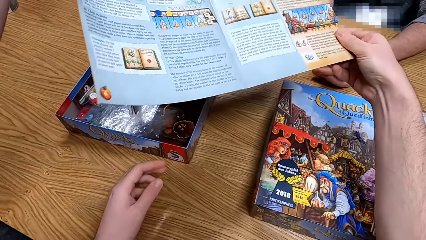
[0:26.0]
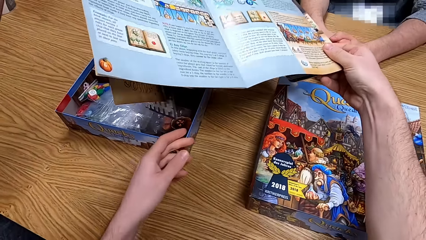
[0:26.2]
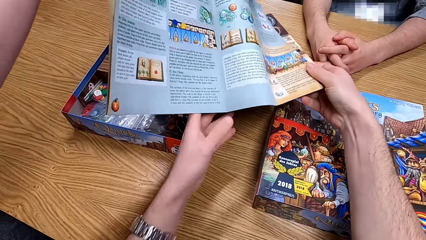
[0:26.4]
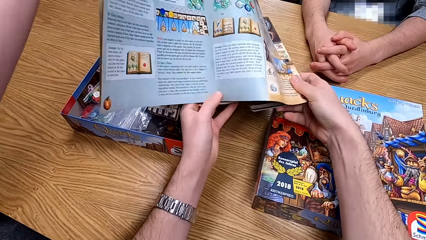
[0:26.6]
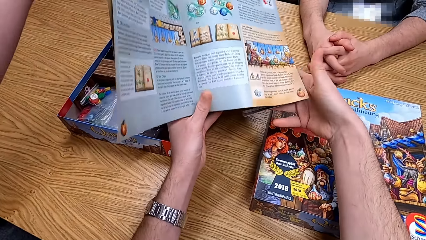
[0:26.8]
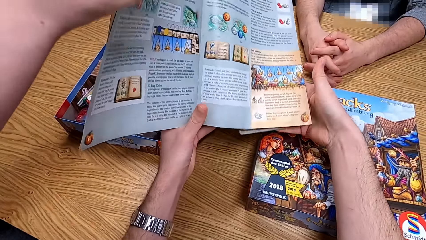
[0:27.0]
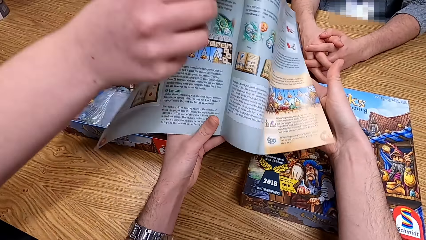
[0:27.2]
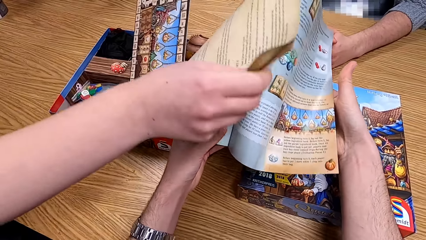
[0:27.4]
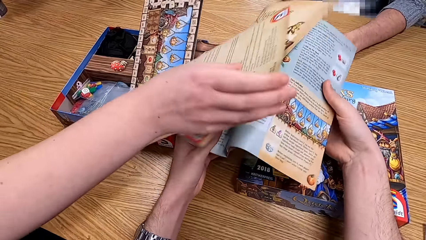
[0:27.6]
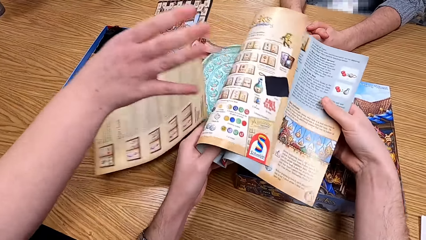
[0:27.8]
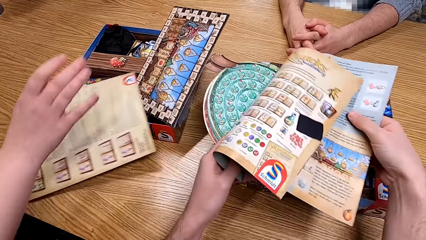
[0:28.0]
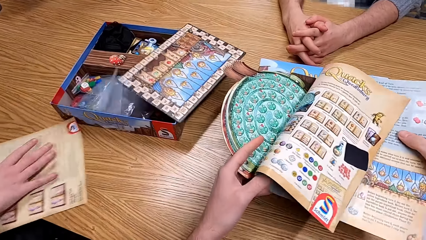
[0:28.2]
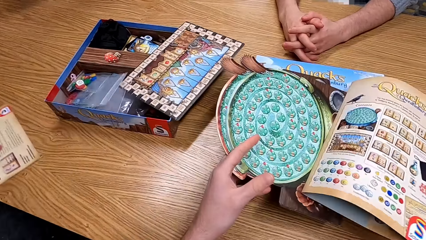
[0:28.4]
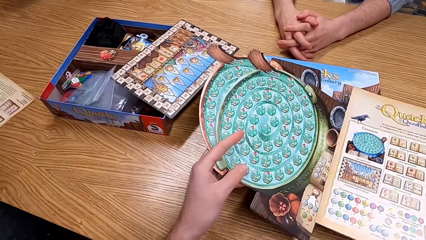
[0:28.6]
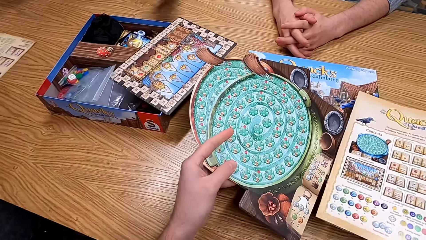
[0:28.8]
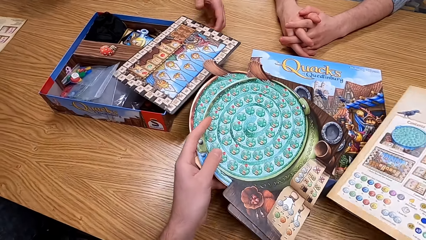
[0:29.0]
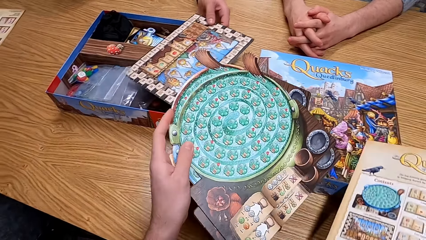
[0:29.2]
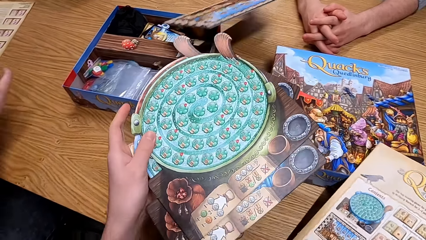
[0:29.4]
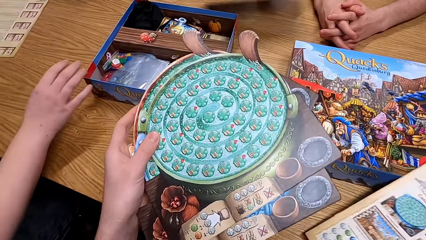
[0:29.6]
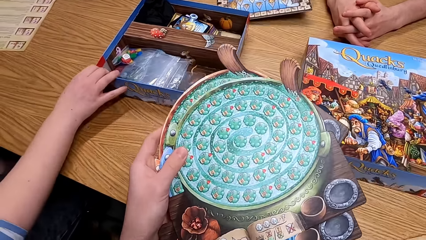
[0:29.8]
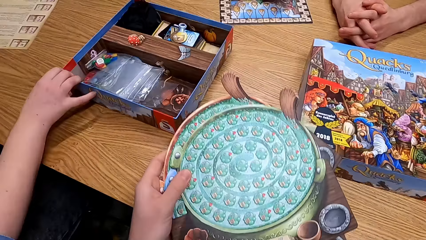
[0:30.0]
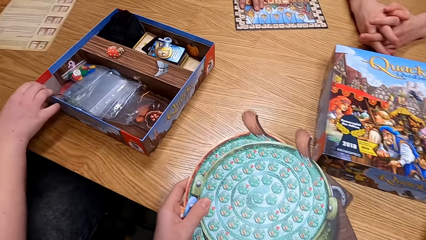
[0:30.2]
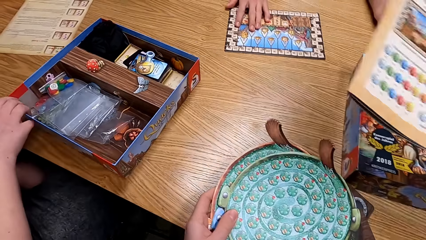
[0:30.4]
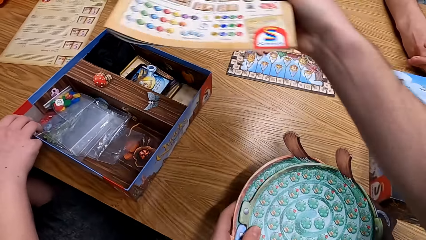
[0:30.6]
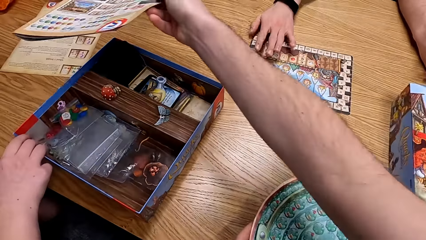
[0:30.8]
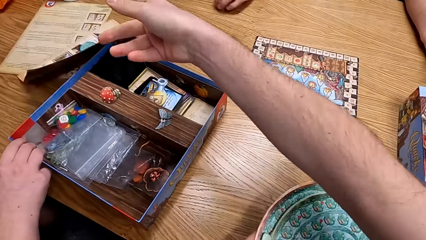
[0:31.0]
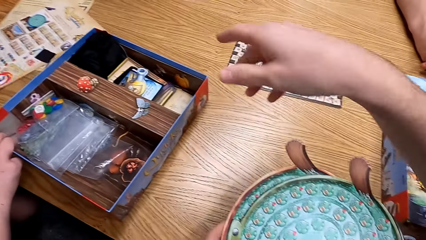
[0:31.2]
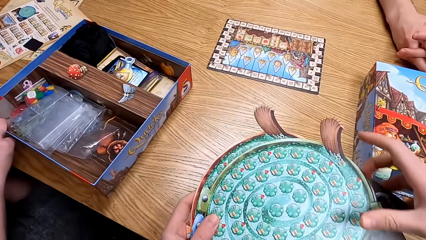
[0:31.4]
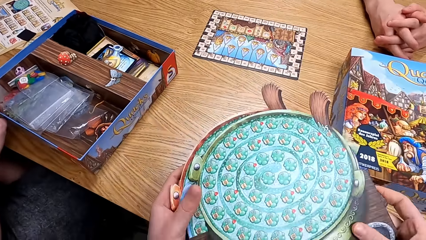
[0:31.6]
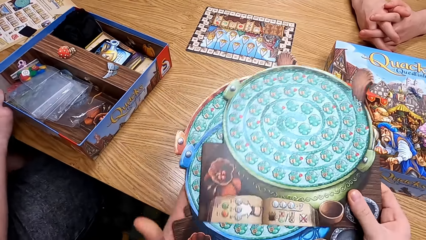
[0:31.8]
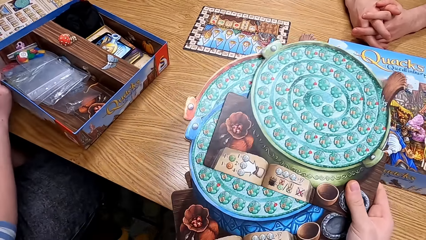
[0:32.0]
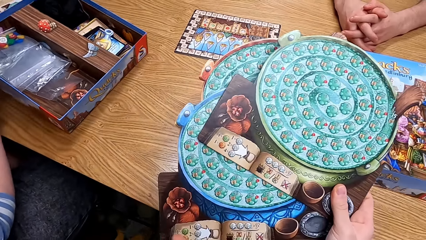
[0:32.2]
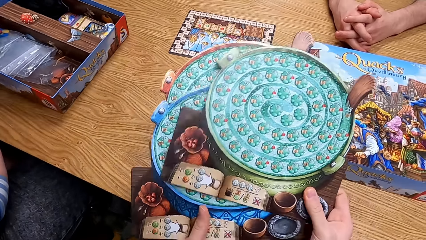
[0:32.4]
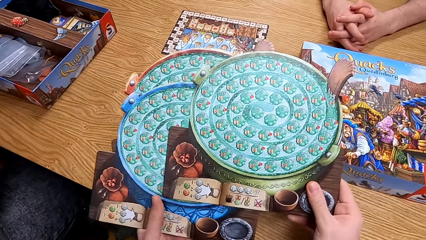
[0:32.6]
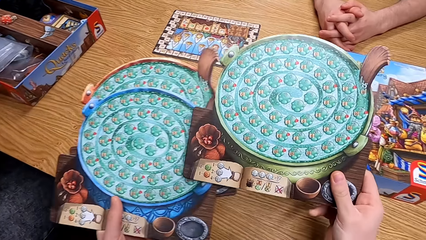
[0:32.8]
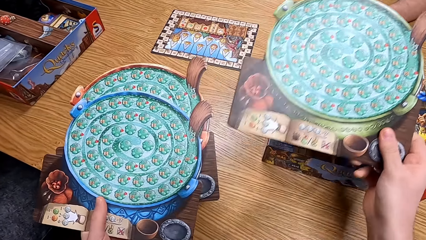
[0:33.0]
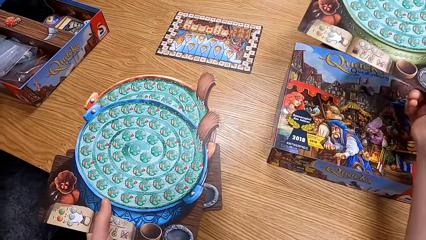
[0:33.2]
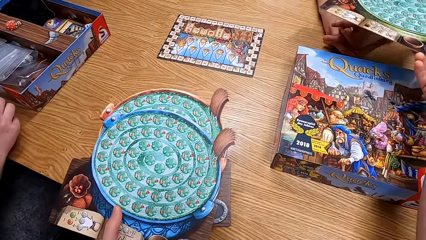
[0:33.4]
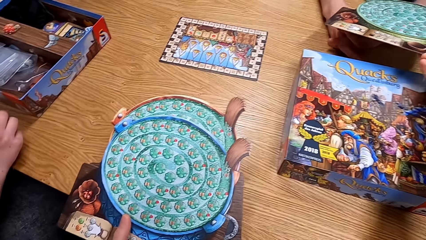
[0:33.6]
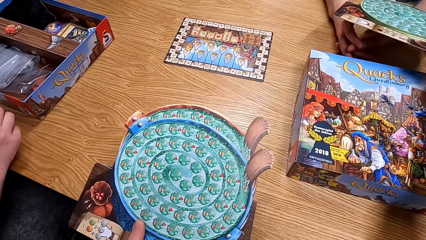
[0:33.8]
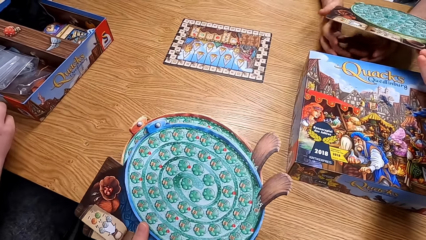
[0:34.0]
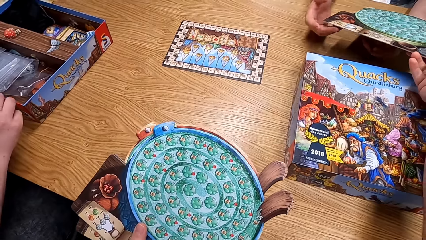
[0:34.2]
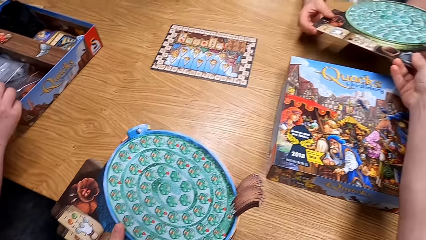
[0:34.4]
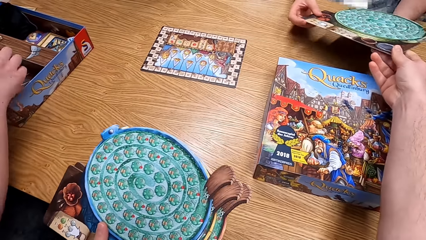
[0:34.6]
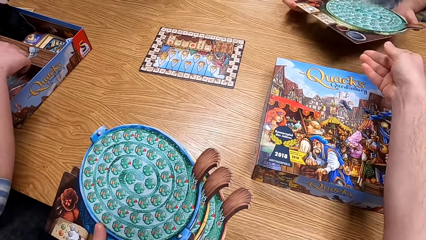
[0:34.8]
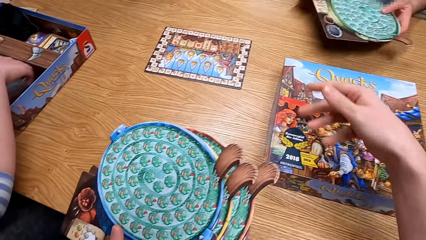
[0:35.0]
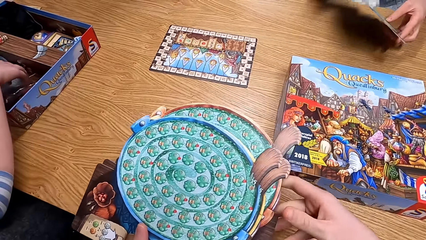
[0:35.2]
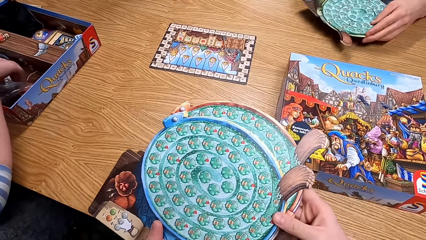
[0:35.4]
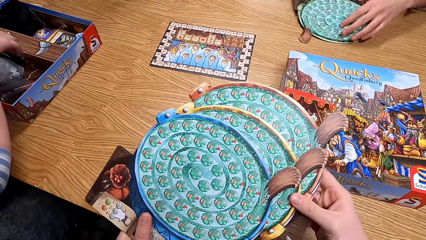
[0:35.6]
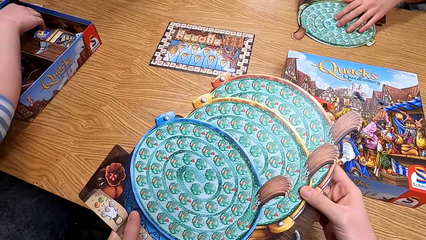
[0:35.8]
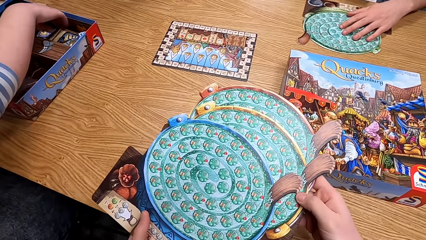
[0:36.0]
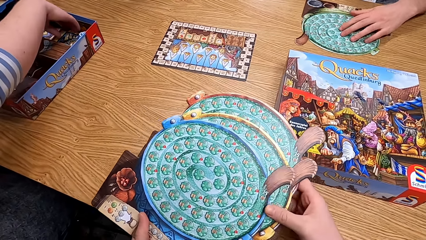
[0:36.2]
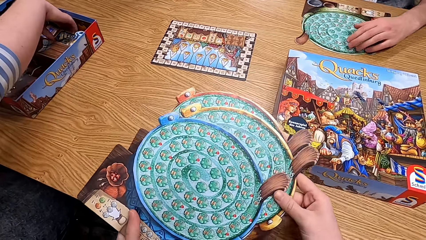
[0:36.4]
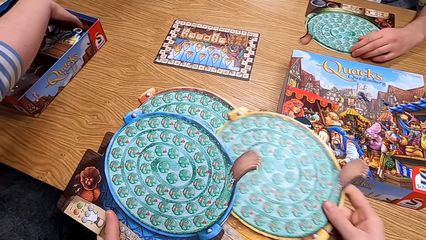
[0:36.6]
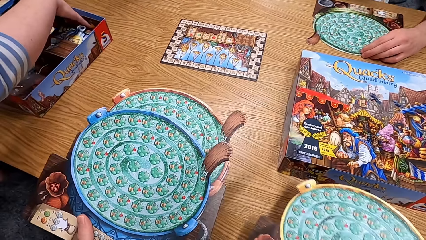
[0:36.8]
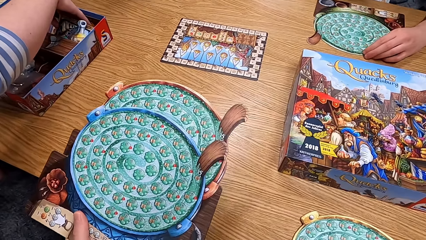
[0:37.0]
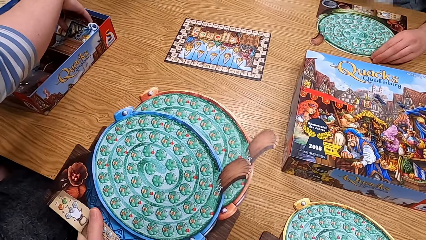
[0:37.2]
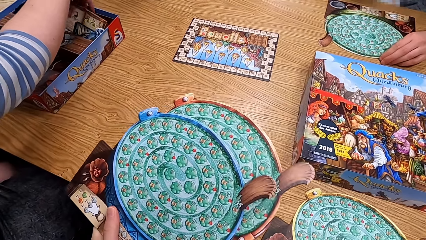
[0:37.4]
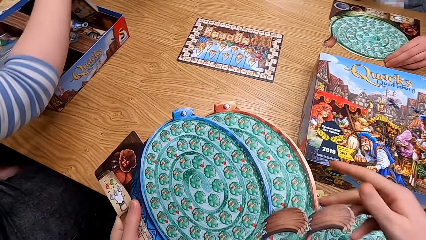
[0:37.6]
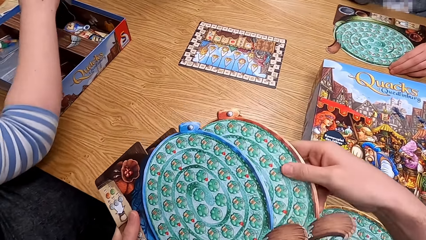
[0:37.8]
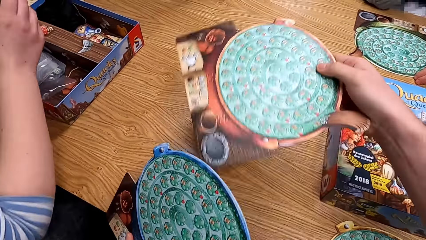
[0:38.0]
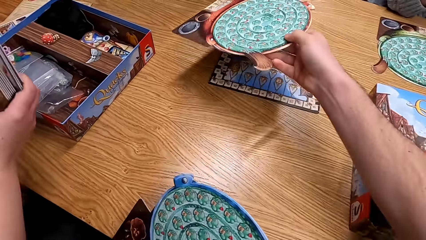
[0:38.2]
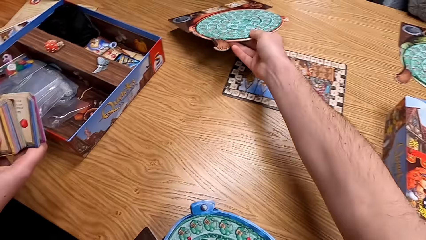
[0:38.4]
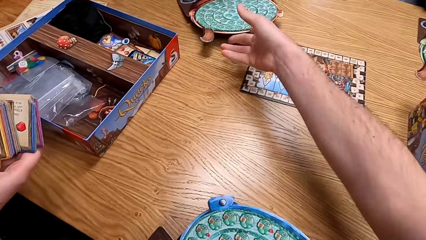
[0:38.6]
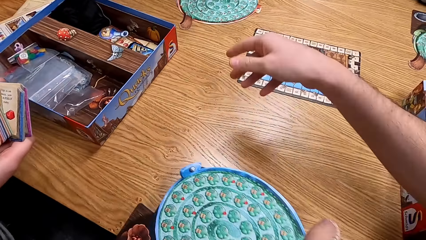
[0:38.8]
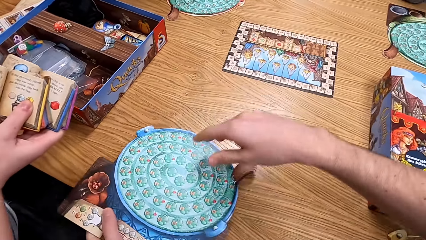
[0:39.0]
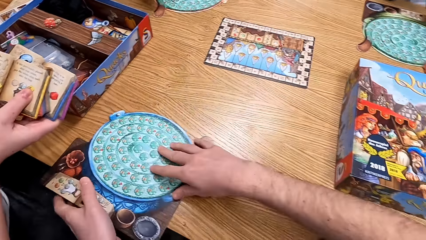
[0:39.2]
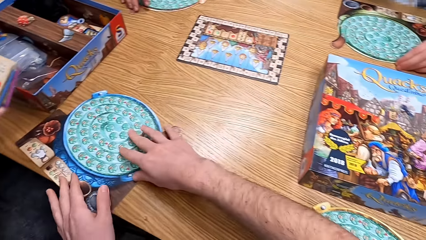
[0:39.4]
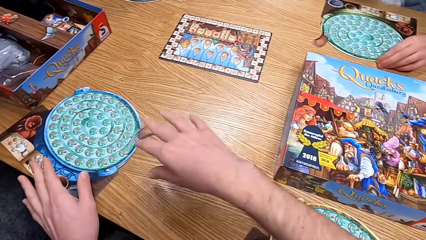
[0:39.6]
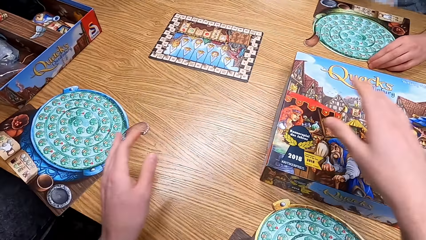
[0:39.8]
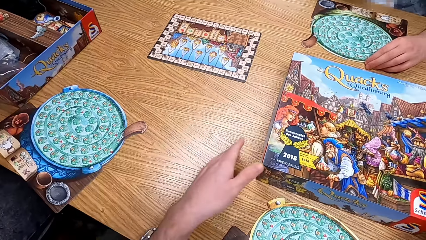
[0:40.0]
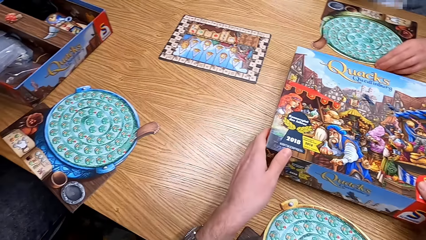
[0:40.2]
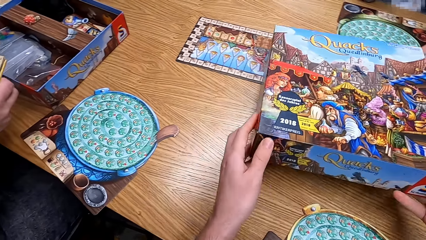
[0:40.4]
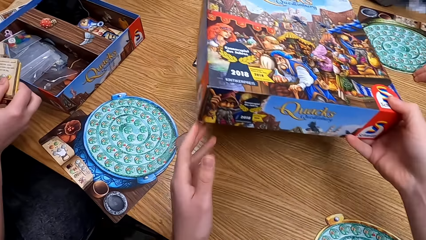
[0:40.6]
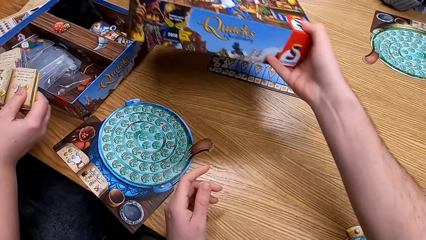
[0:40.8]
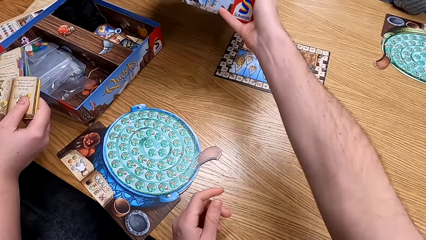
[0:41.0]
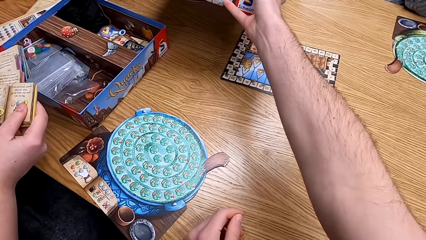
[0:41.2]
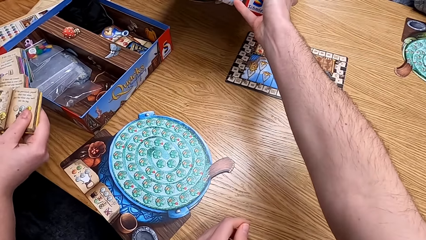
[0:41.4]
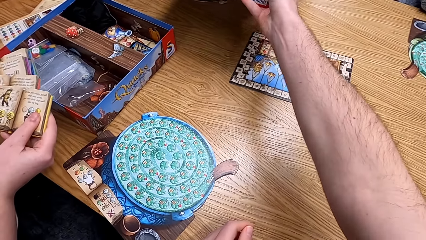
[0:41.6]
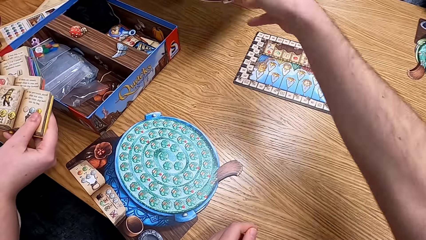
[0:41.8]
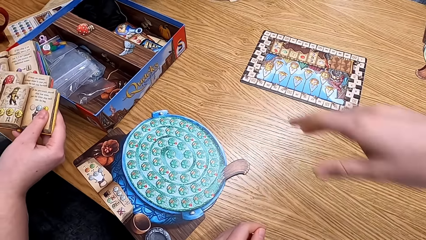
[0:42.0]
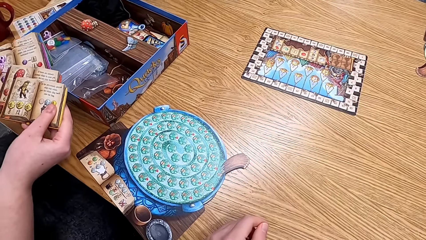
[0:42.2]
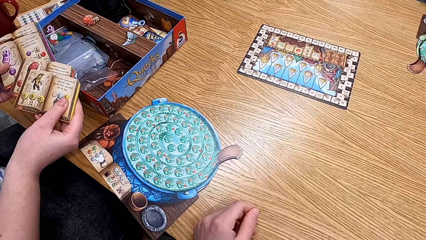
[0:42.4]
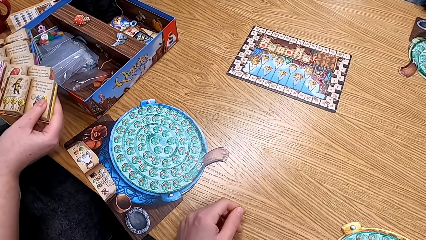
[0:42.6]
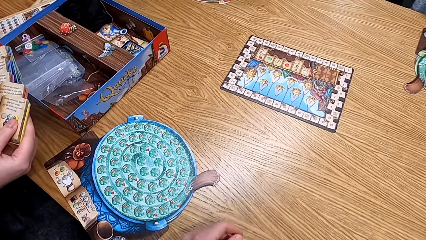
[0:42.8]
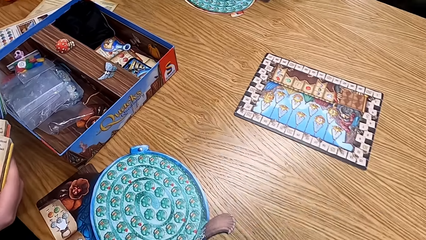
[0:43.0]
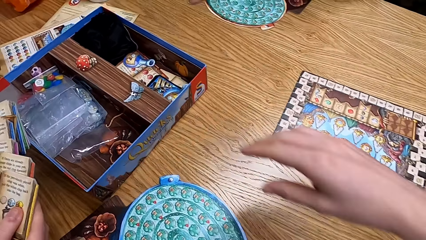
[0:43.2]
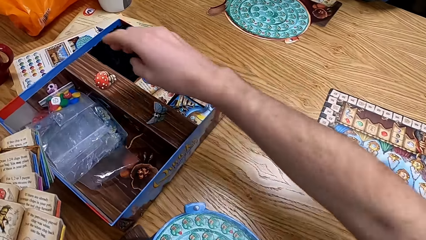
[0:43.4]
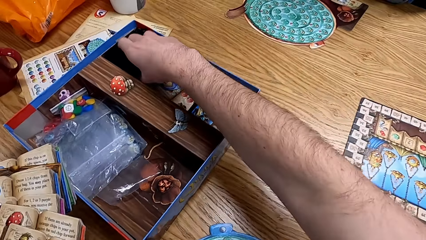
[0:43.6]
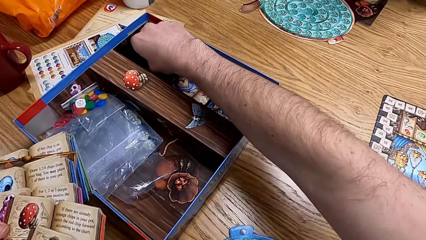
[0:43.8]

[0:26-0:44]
The camera wearer touches the instruction paper. They pick up the book. They touch the board. They throw the instruction paper on the table. They give a lady the board. They give the papers away. They put the board on the table. They give a man the board. They put the board on the table. They pick the box from the table. They give another man the box. They put the box away.
